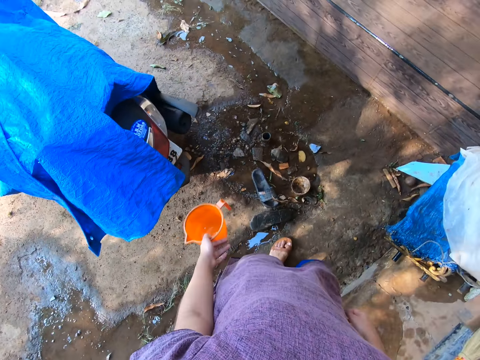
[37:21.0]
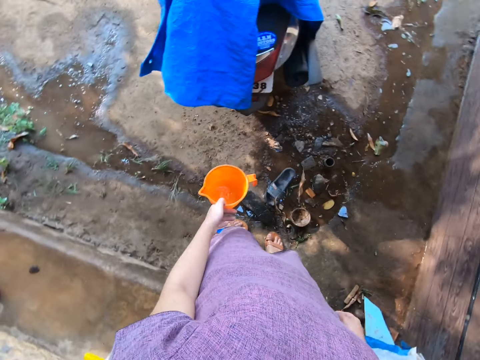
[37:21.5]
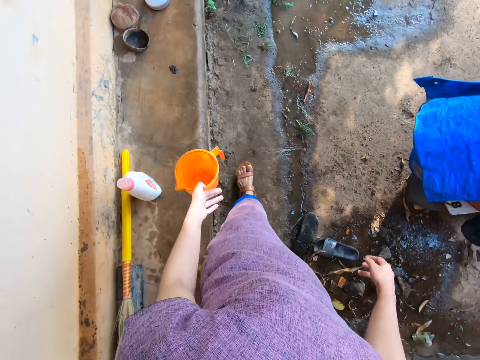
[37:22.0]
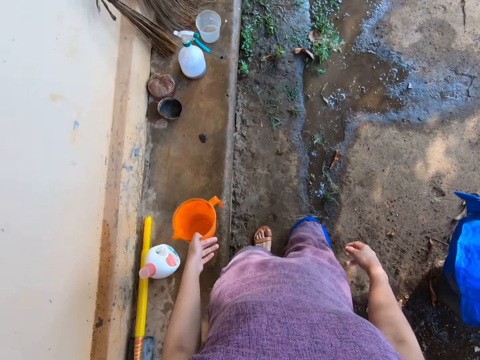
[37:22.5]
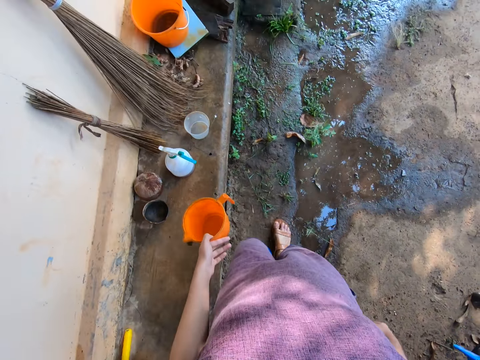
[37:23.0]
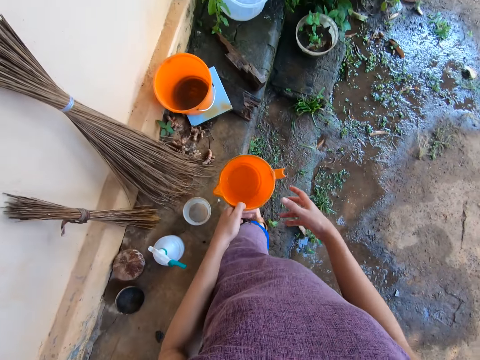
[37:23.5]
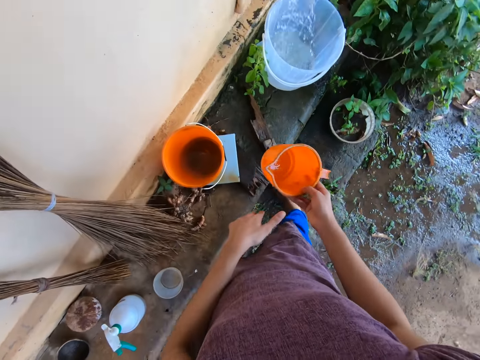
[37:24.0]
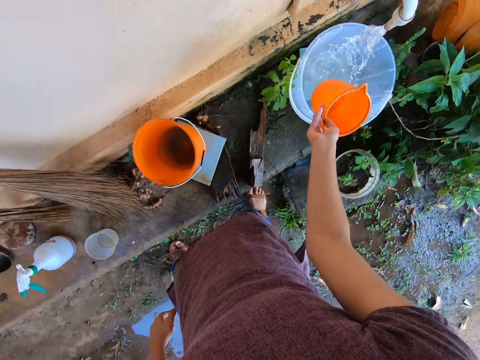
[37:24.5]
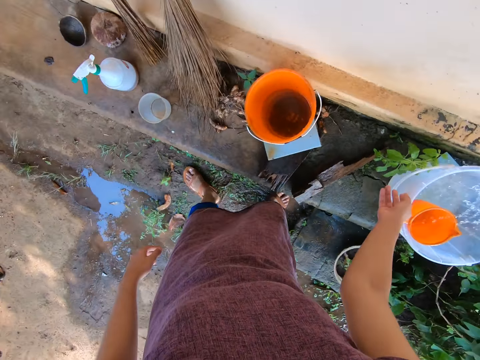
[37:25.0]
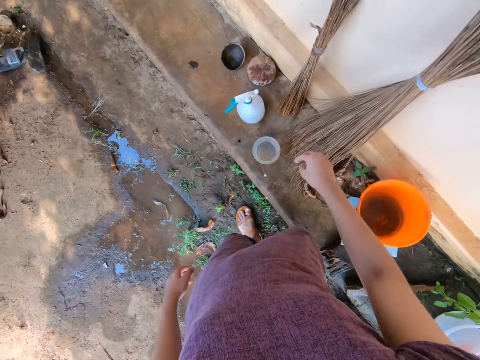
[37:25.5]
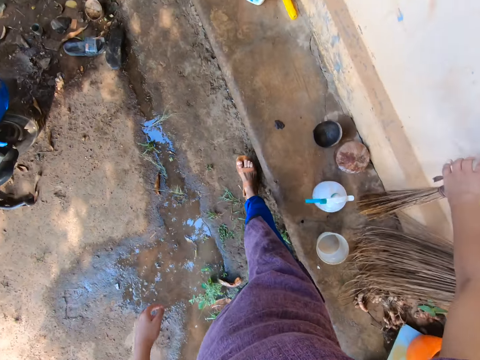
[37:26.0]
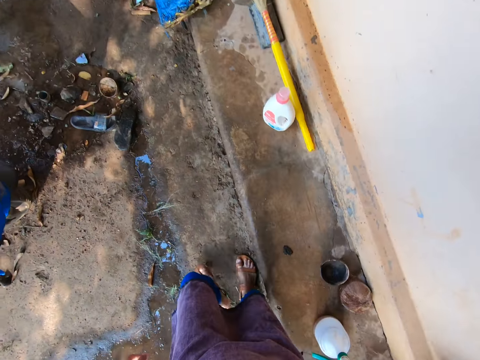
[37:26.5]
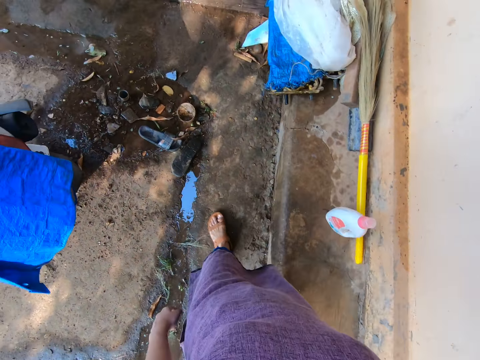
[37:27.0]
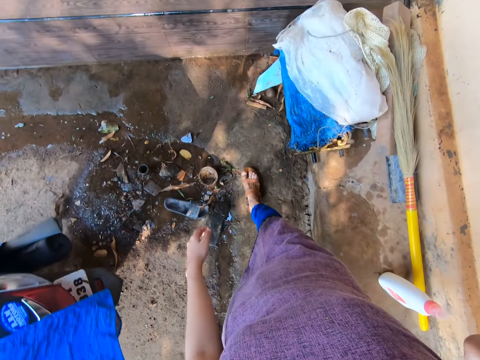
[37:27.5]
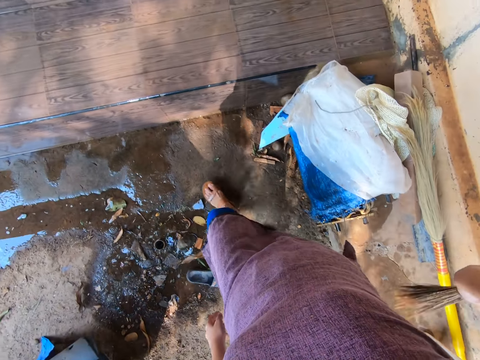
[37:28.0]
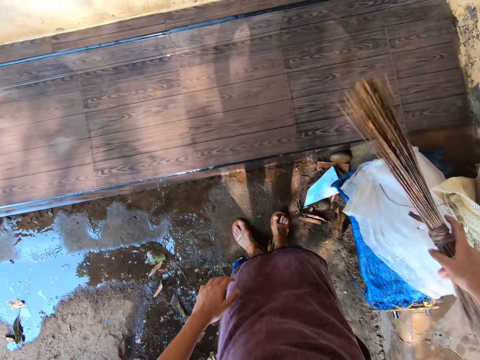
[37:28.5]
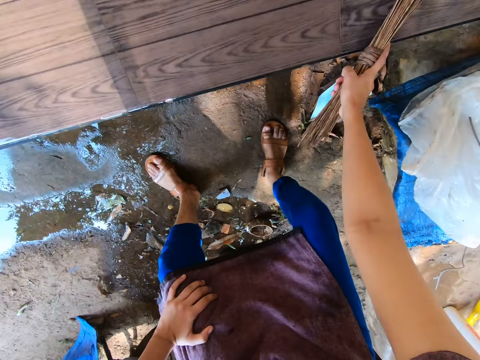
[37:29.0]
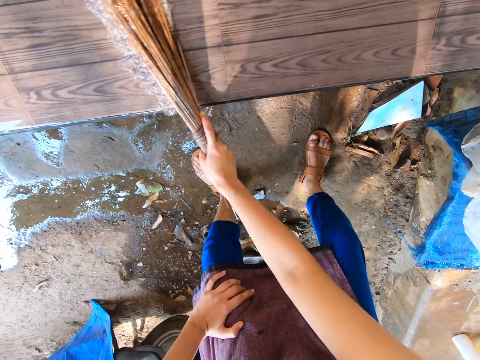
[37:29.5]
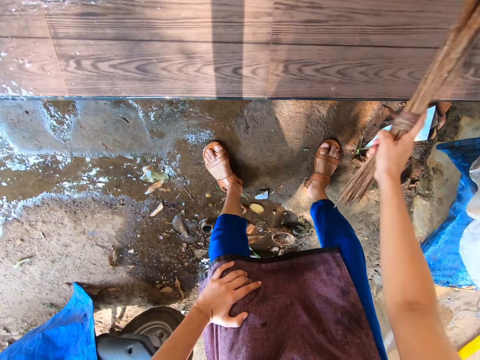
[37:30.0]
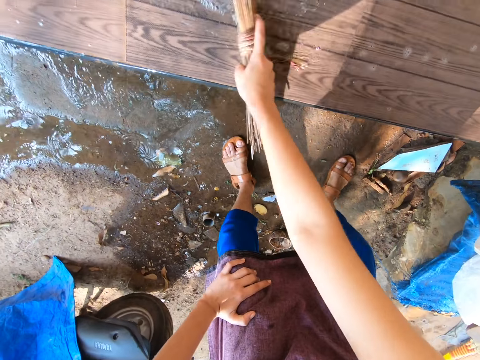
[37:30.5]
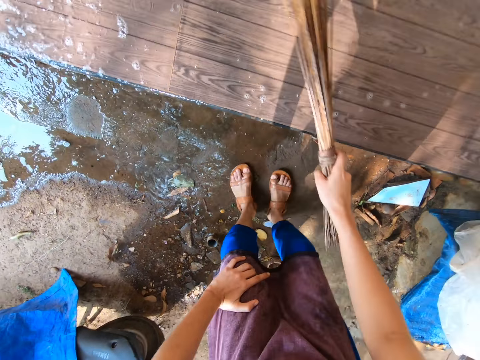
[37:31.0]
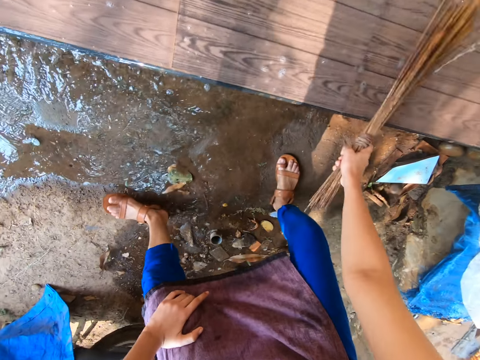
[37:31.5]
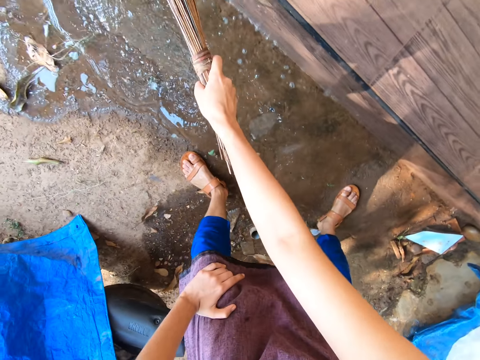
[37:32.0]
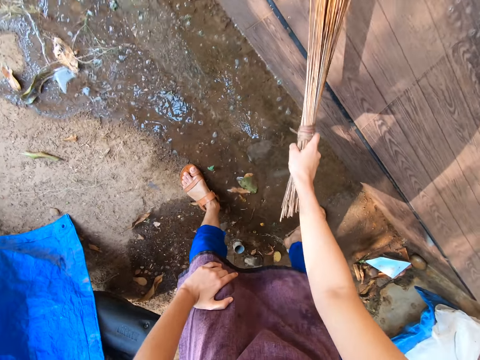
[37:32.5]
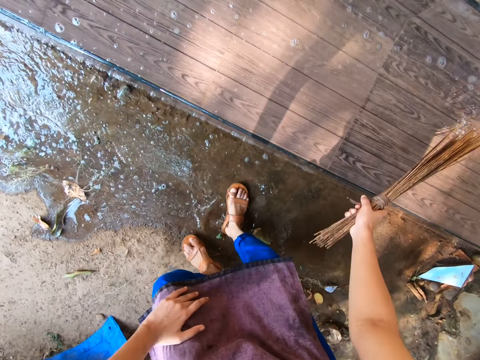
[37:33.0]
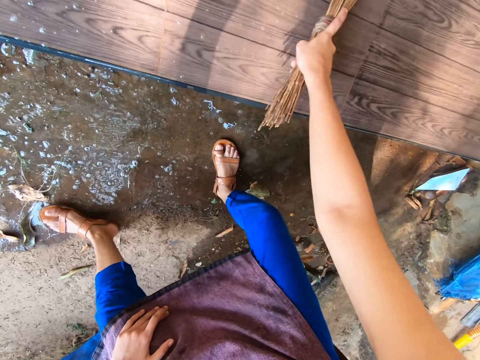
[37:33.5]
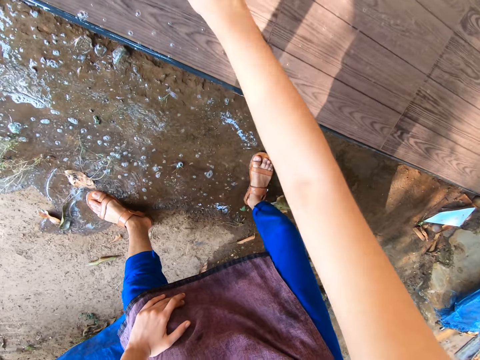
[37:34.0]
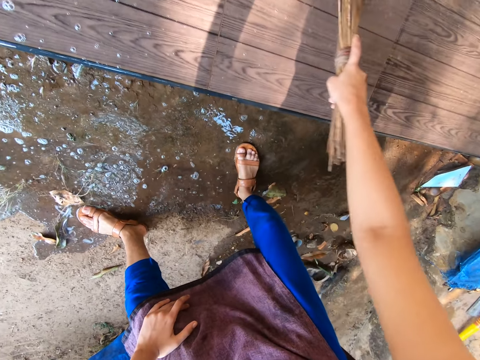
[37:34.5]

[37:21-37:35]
The camera wearer passes the cup to her right hand. She drops the cup in the bucket with her right hand. She picks up a broom from the ground with her right hand. She sweeps water from the staircase floor to the ground with the broom in her right hand.

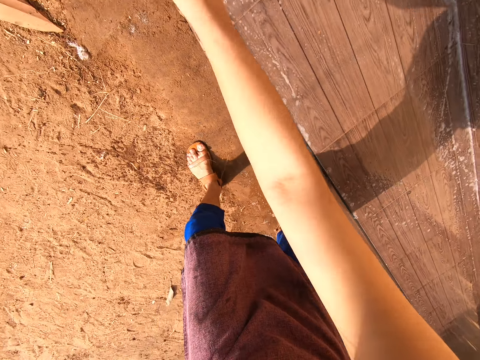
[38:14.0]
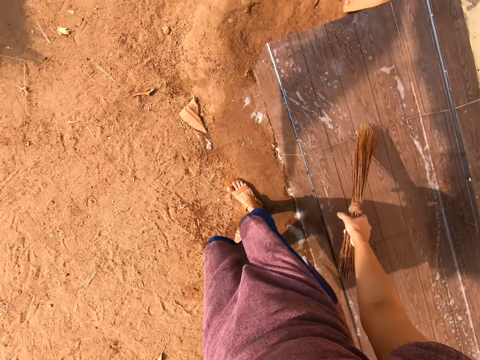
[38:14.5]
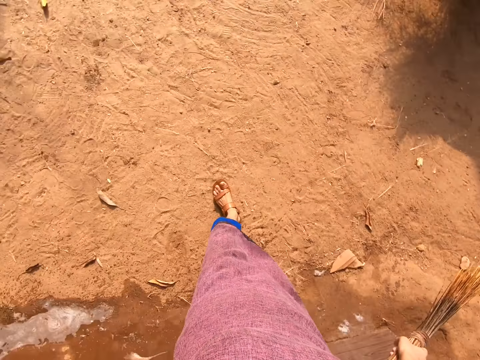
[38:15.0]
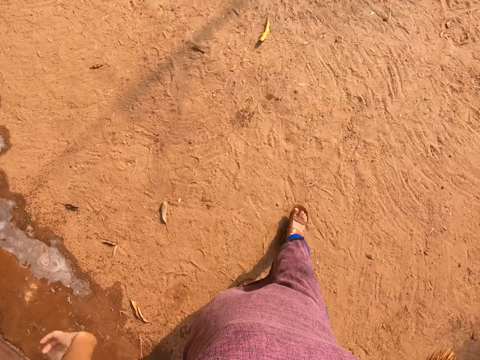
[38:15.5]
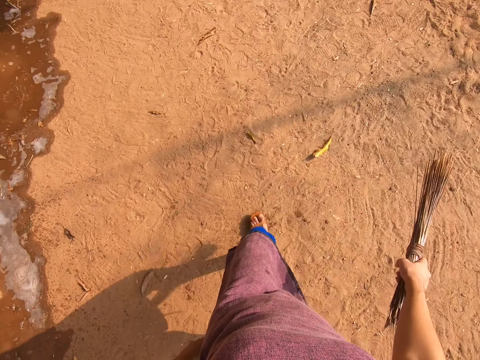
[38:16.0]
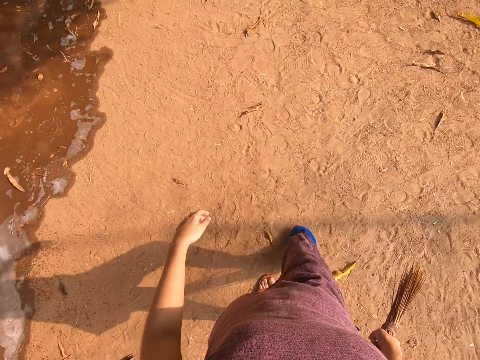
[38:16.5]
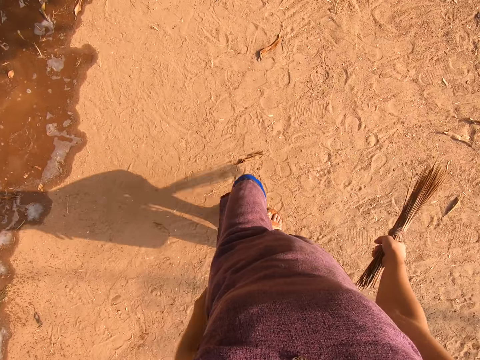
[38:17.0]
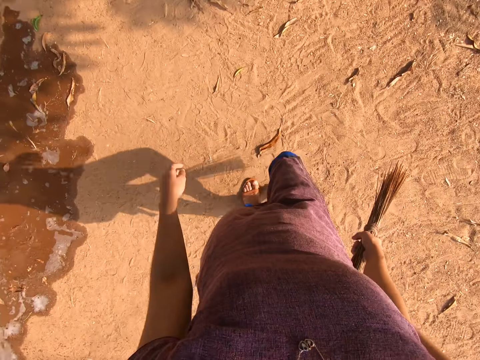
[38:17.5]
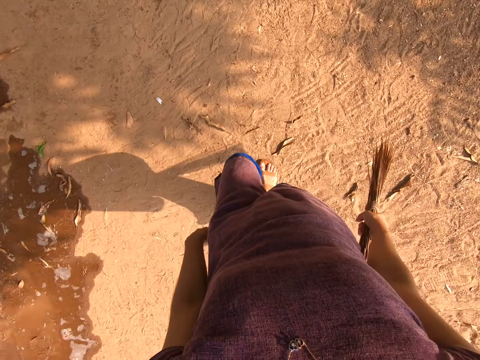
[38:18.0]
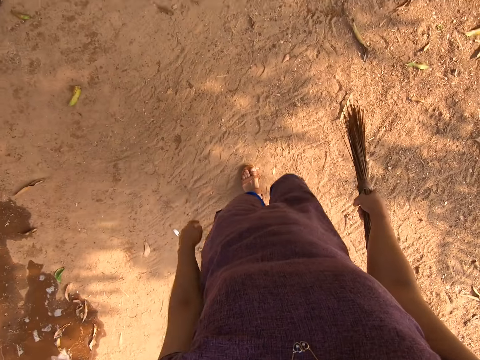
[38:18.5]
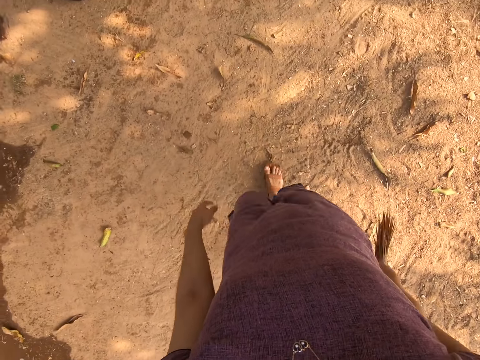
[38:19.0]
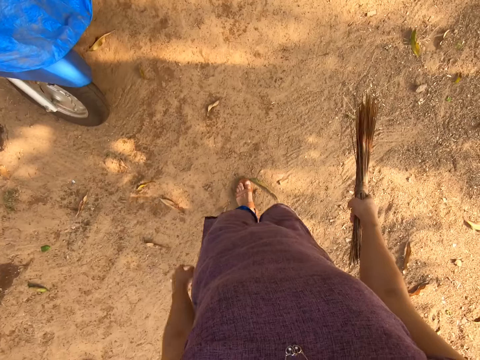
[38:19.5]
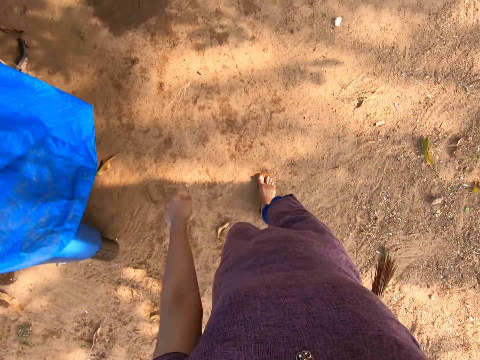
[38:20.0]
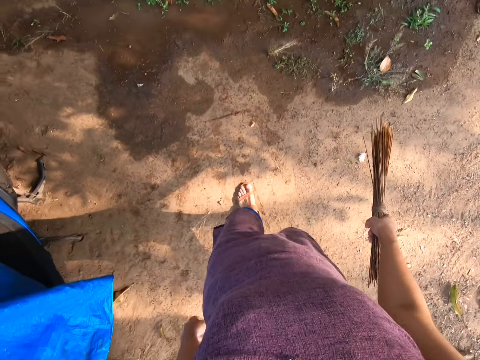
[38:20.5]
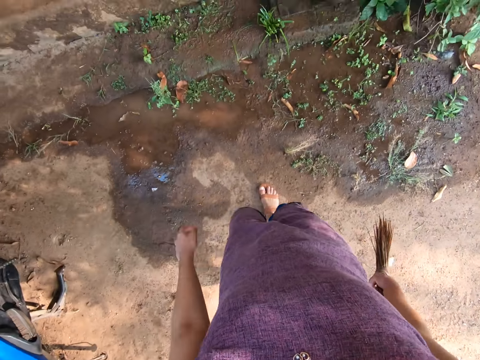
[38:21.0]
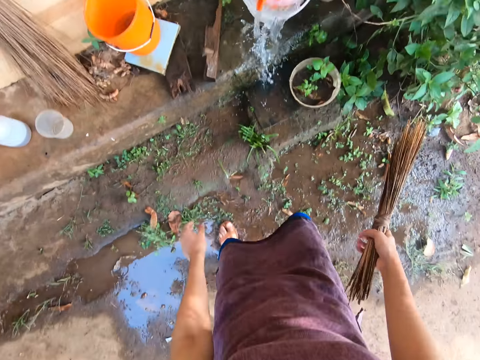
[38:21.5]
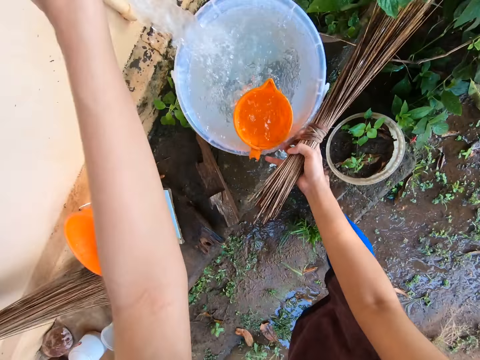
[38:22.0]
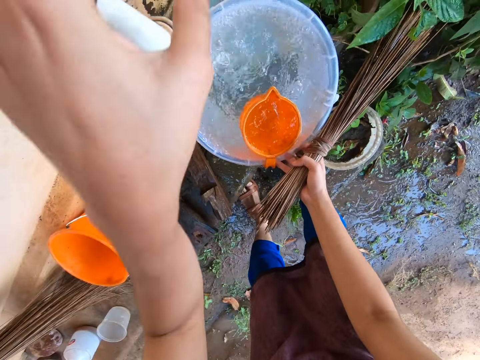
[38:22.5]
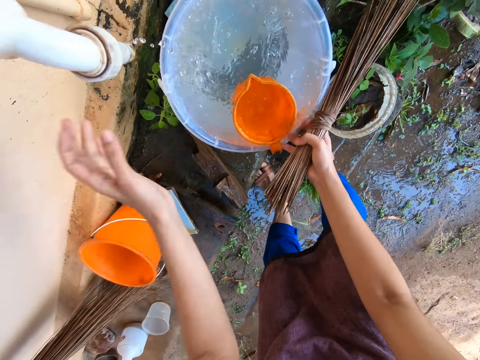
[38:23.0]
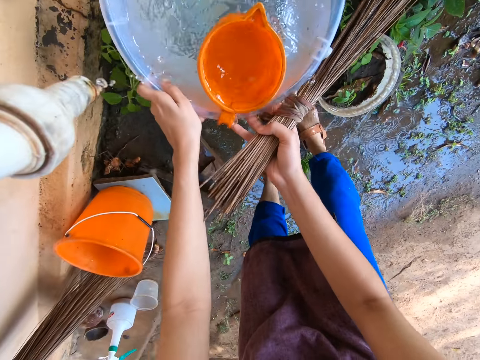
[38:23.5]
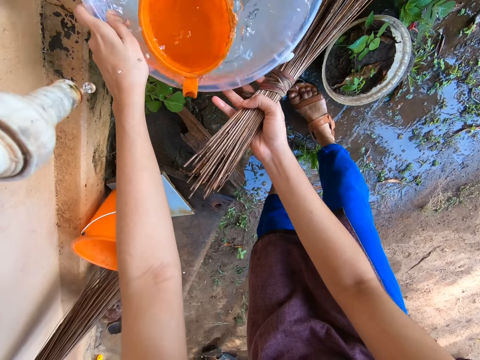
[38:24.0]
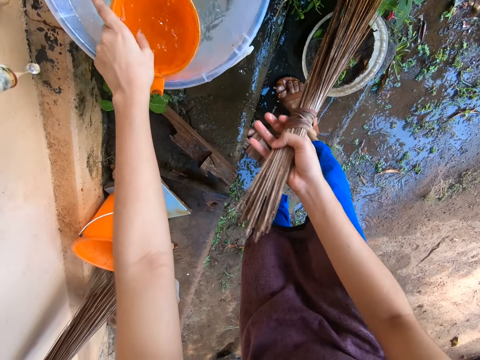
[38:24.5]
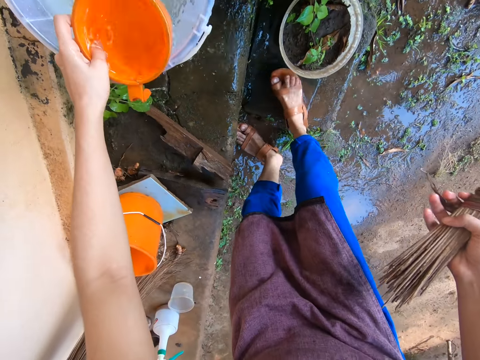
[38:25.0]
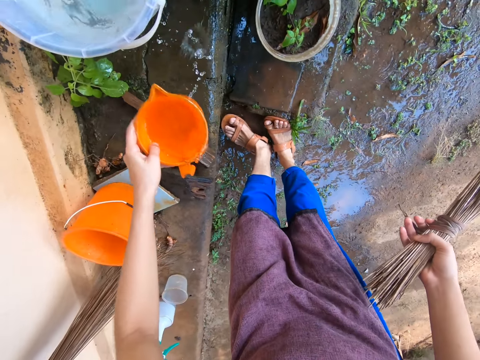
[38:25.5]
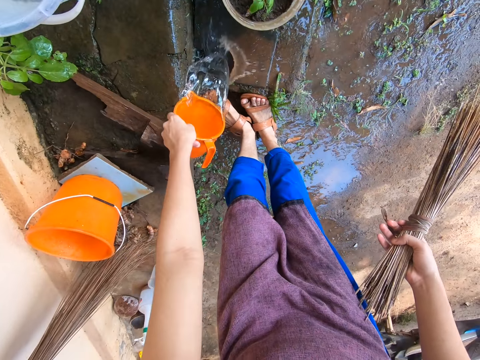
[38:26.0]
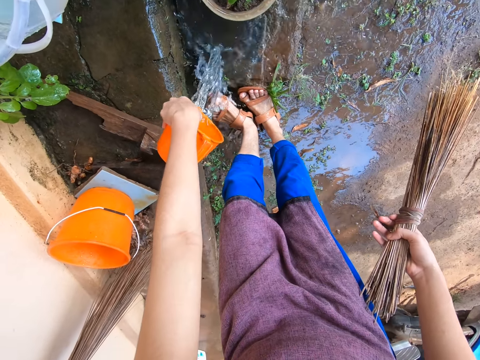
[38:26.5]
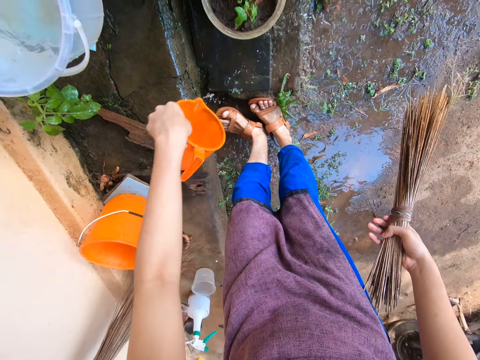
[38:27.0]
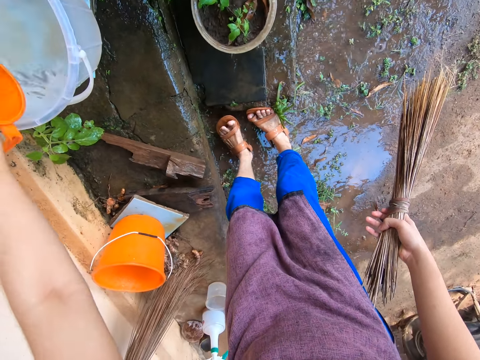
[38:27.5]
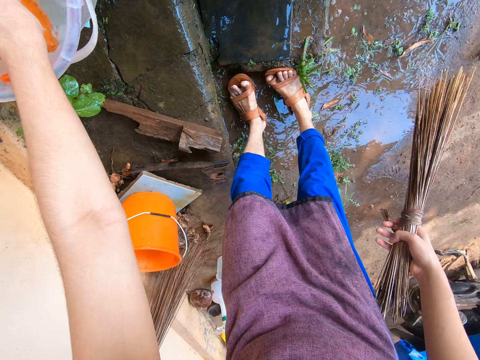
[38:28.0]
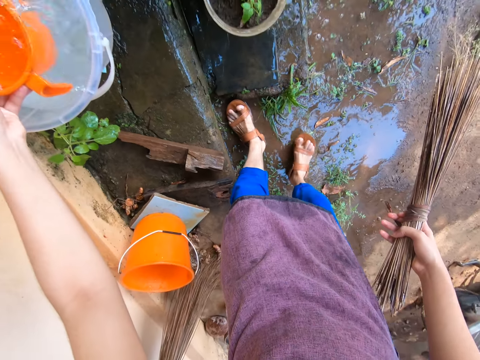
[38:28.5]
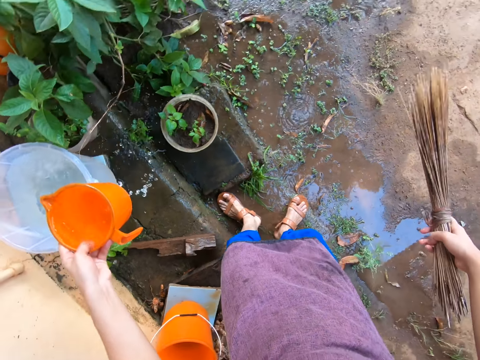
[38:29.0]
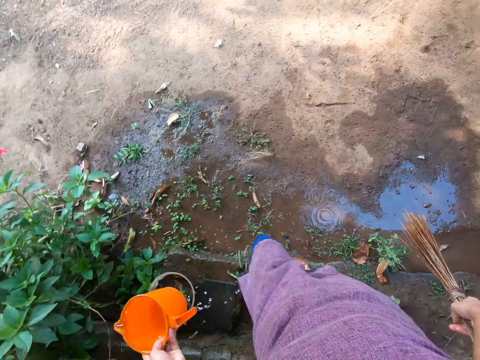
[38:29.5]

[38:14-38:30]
The camera wearer walks around. She closes the tap with her left hand. She adjusts the bucket with both hands. She grabs the cup of water from the bucket with her left hand. She pours water on the ground with the cup in her left hand. She takes water from the bucket with the cup in her left hand.
